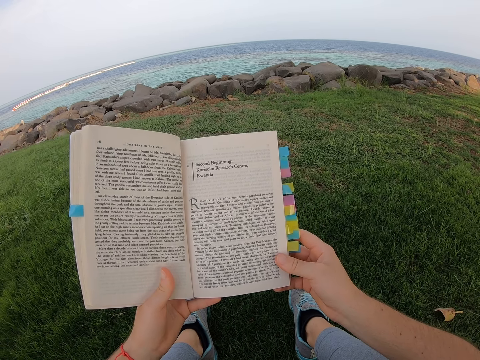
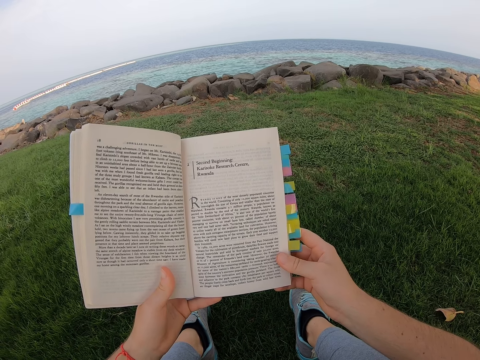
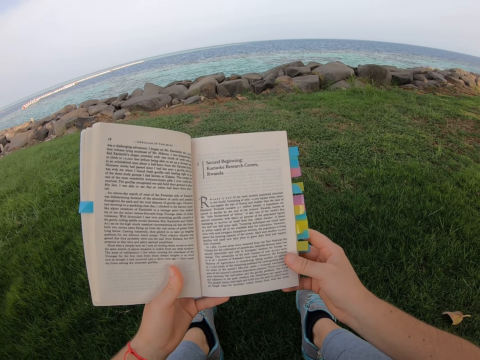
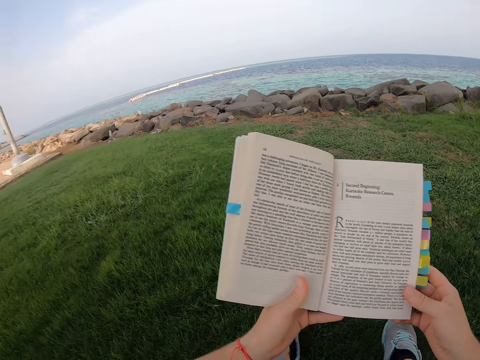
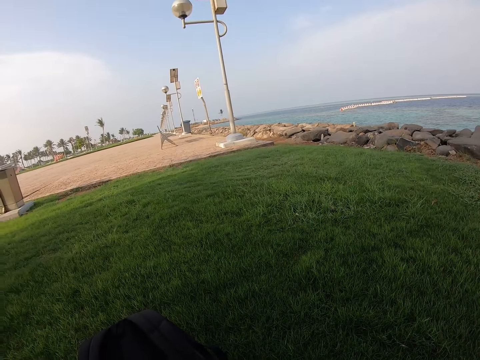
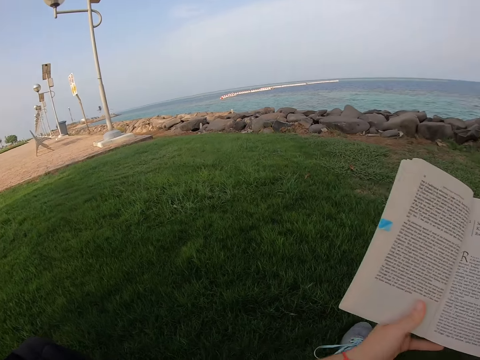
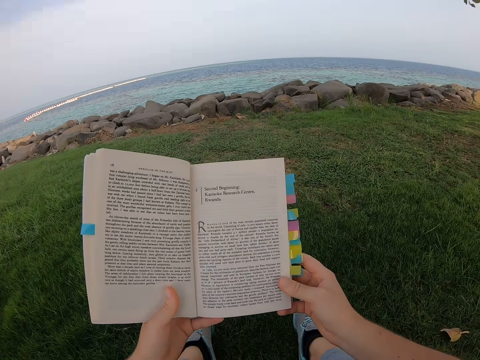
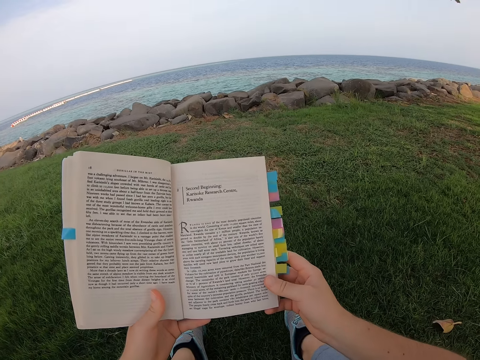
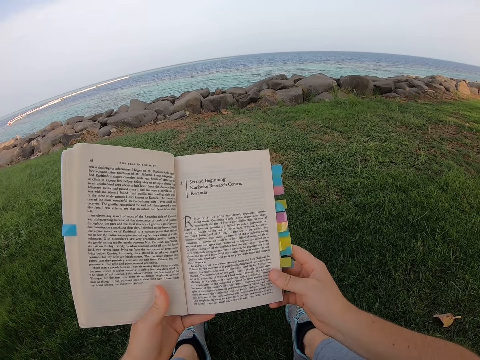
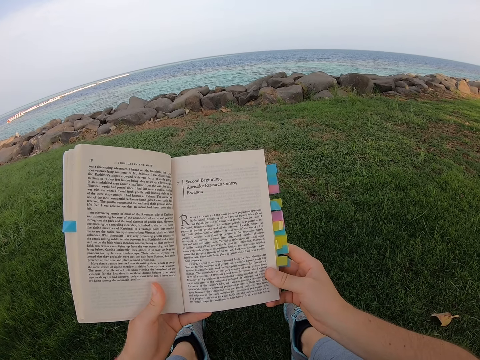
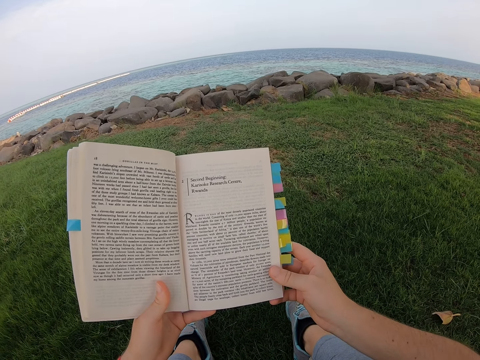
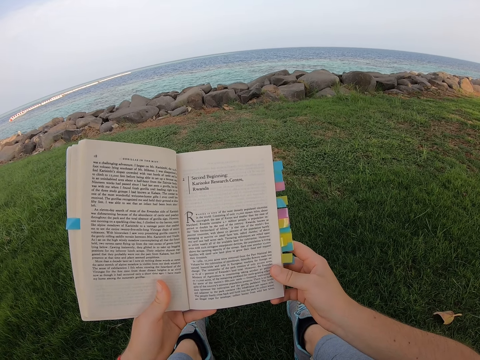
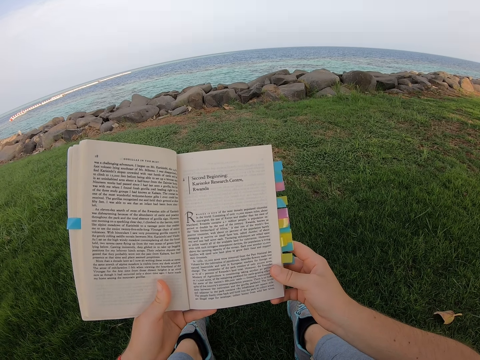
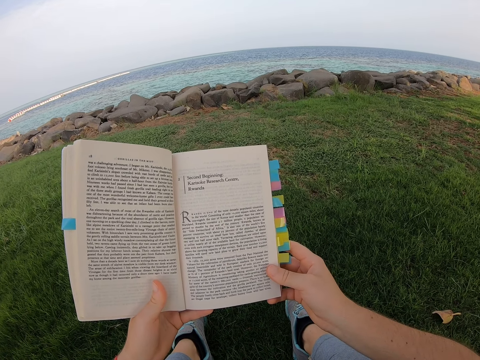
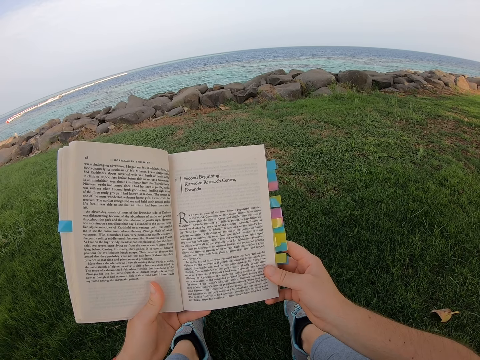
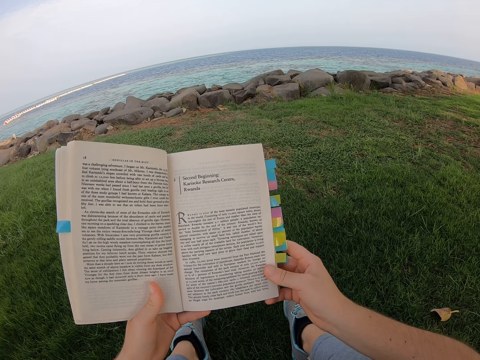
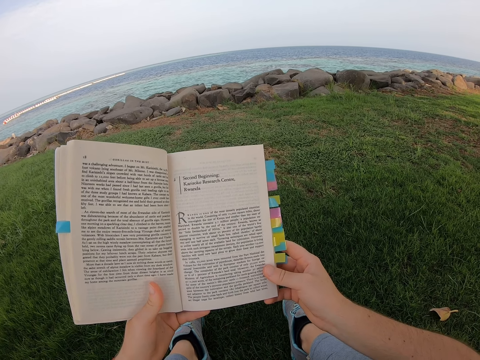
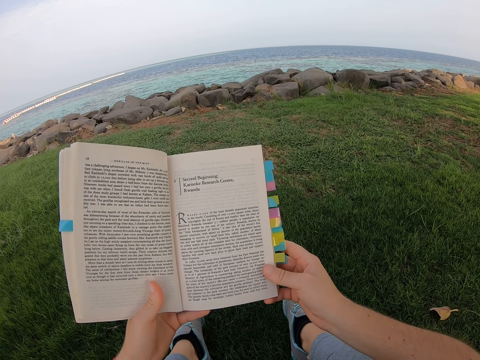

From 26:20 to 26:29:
The camera wearer looks around. They read the novel.

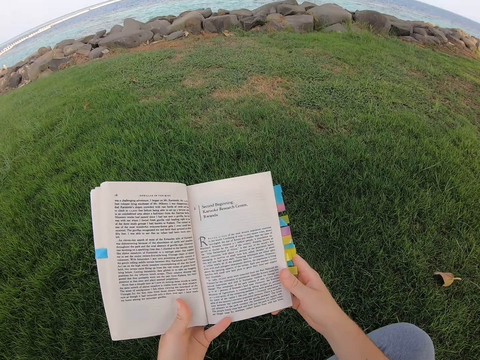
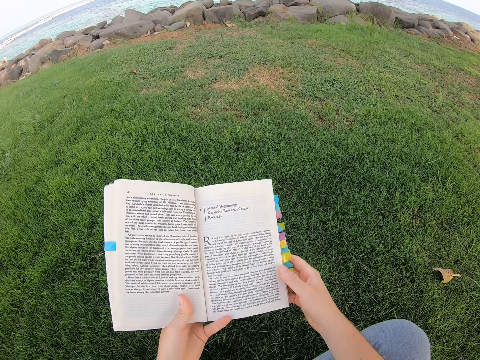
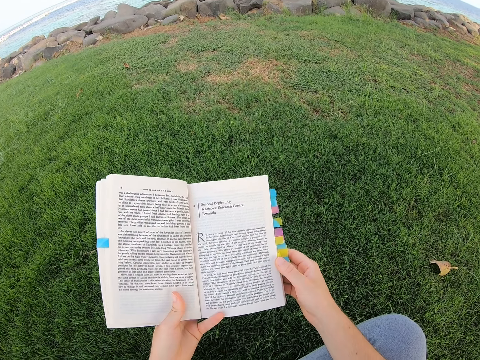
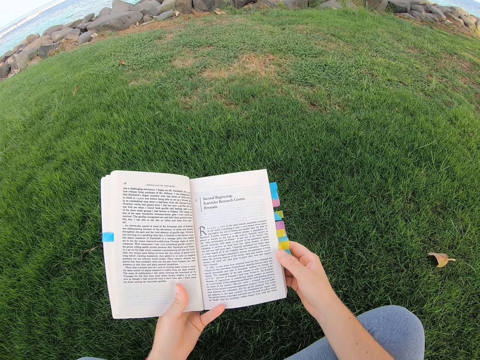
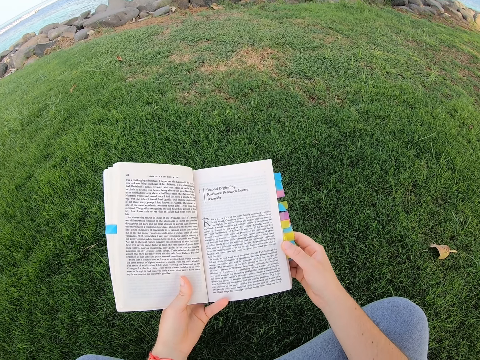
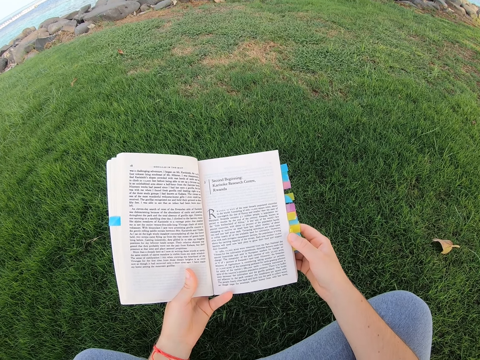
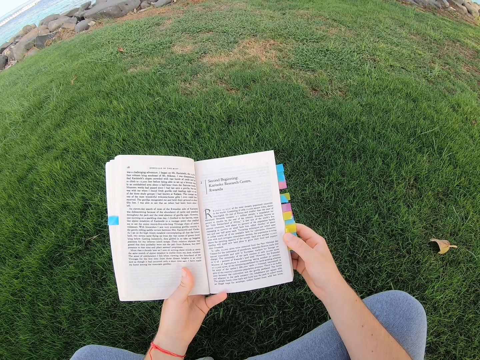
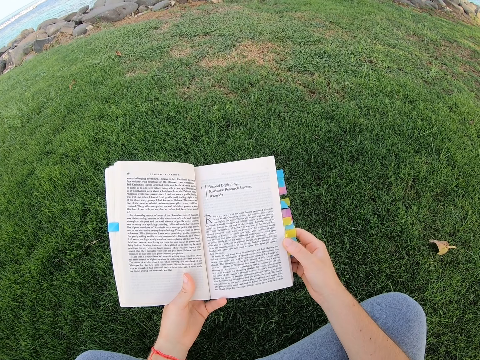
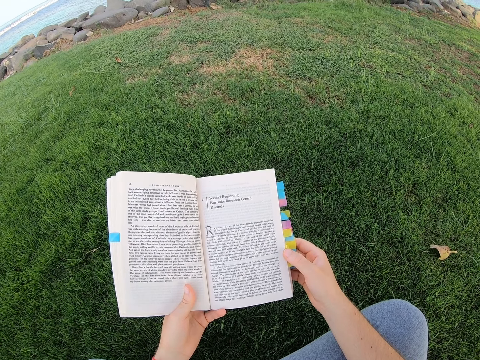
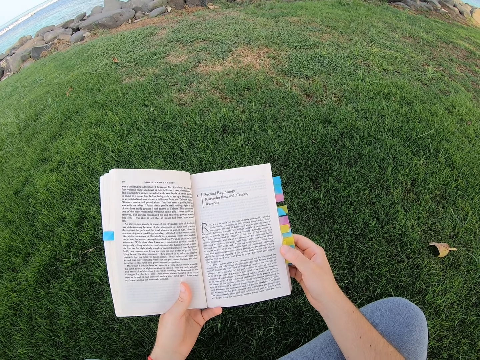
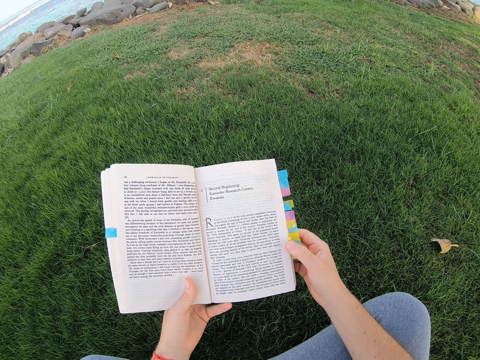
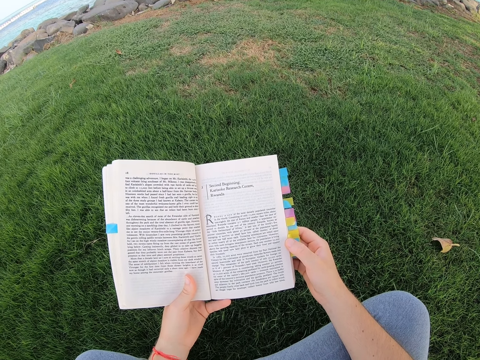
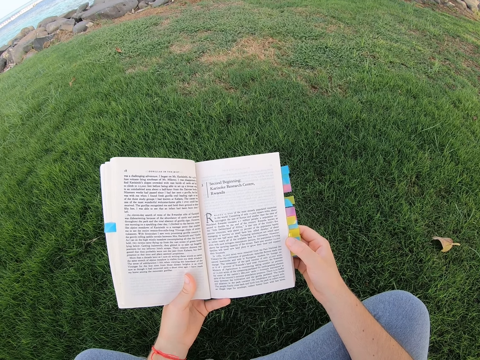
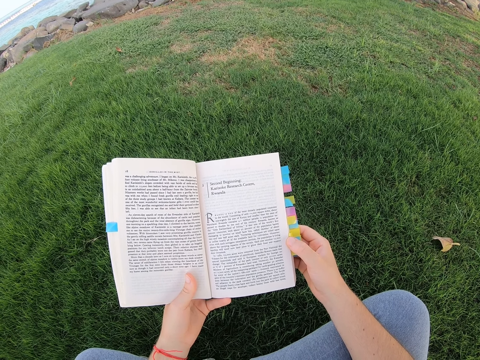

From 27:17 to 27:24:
The camera wearer reads the book.

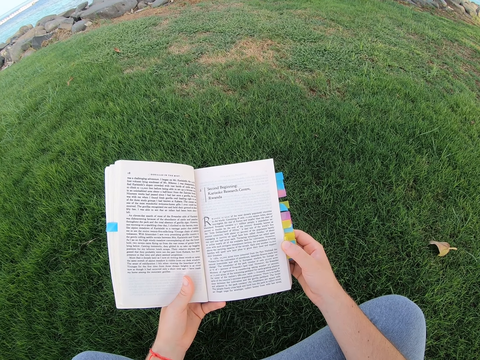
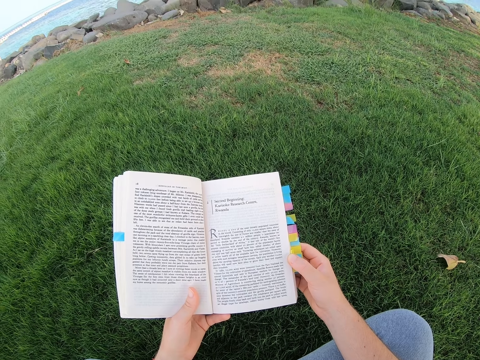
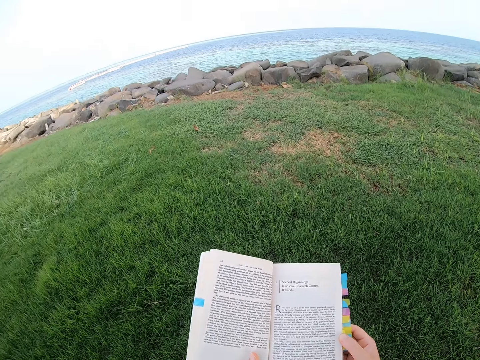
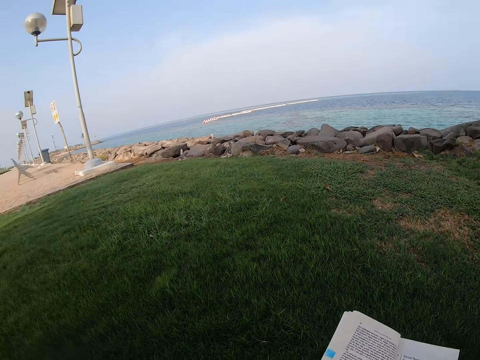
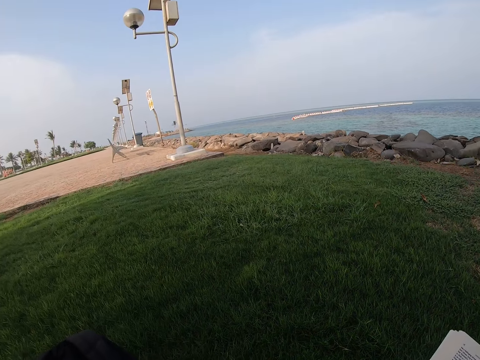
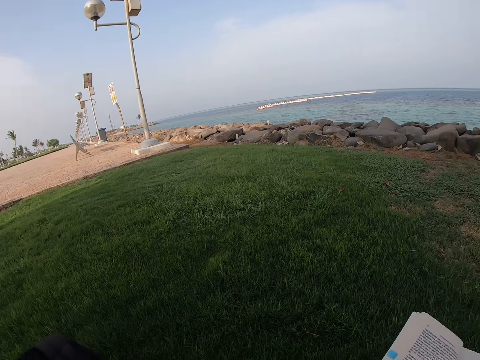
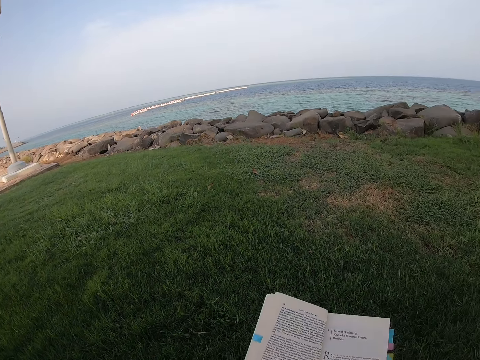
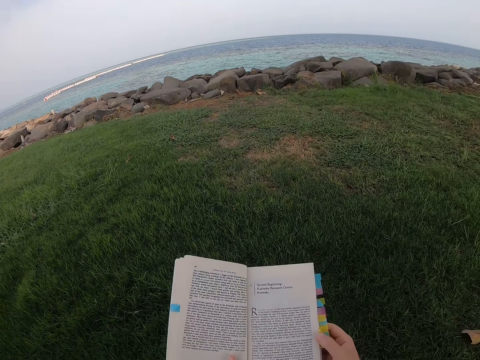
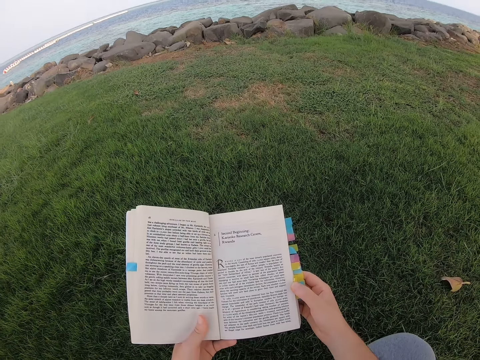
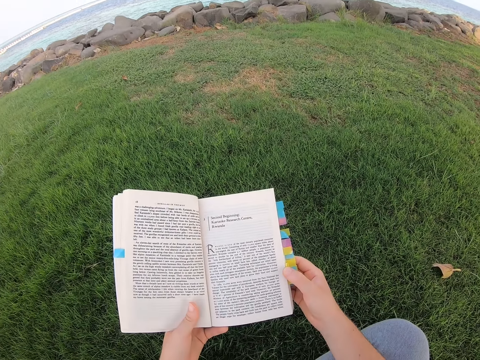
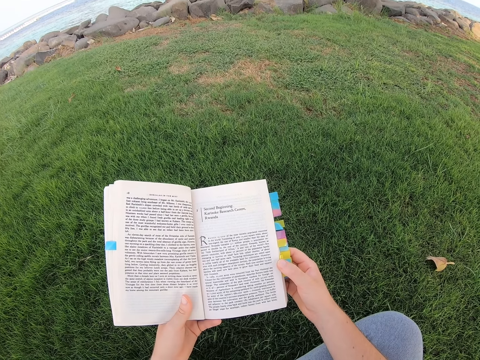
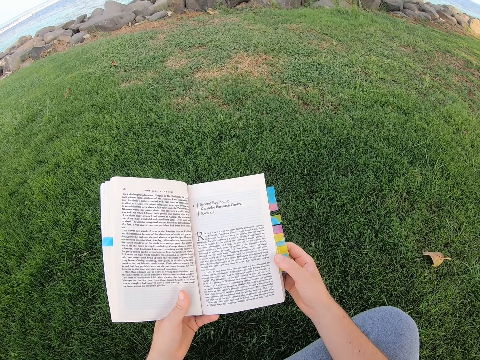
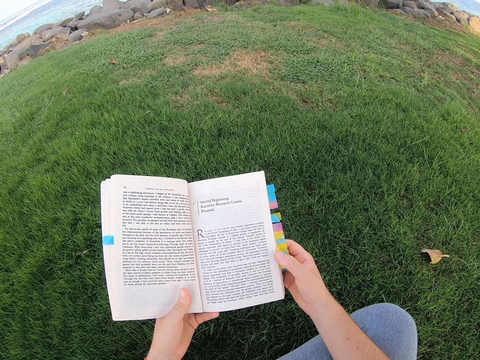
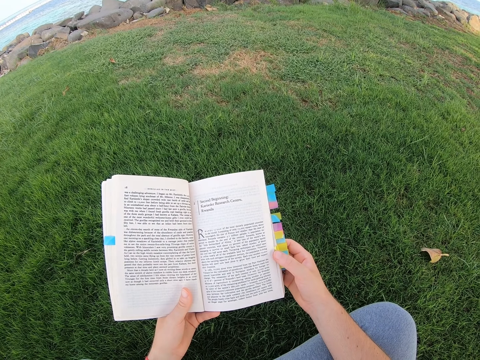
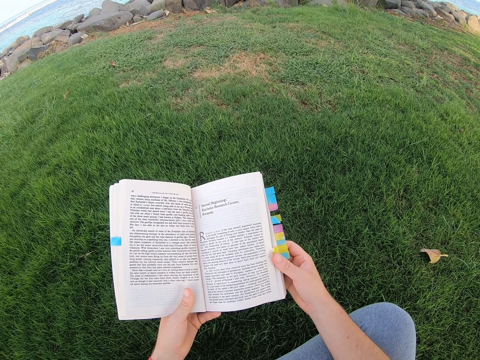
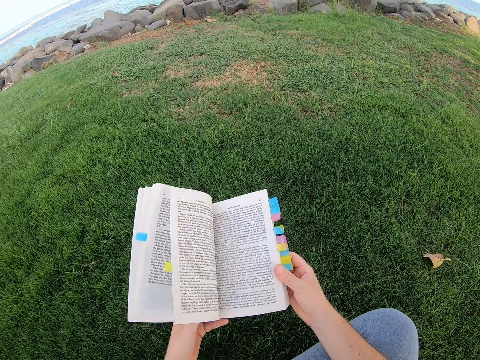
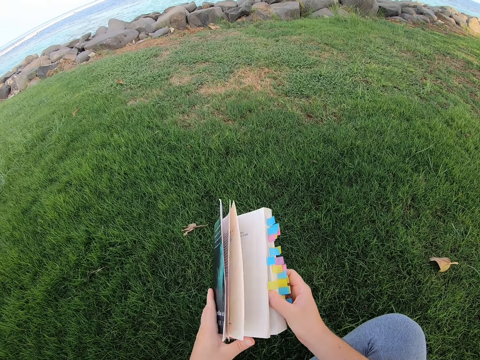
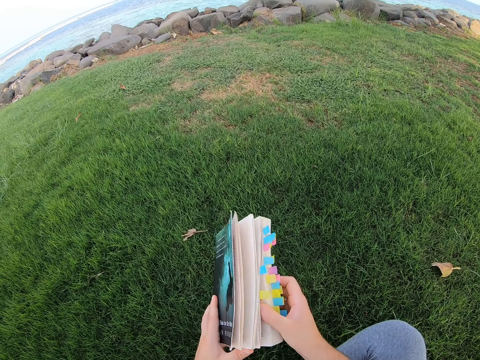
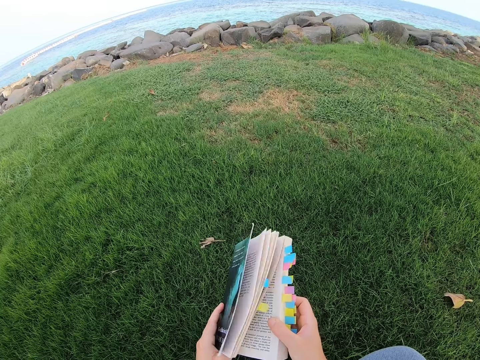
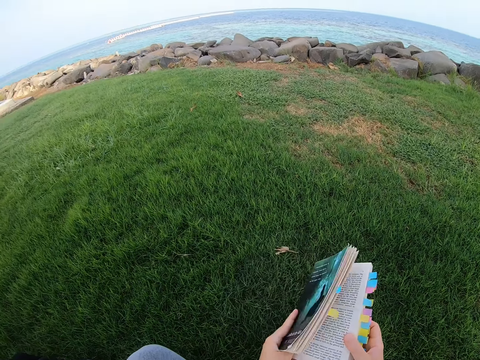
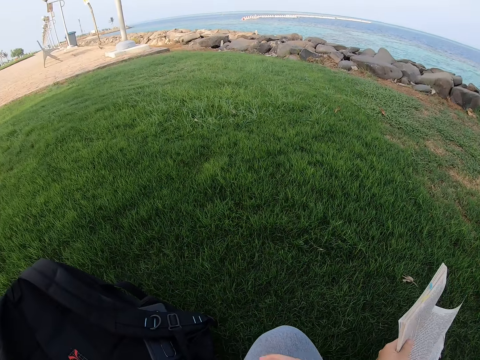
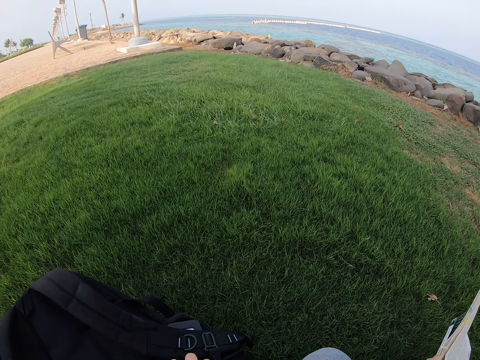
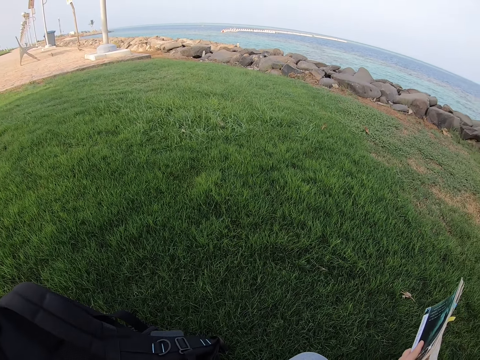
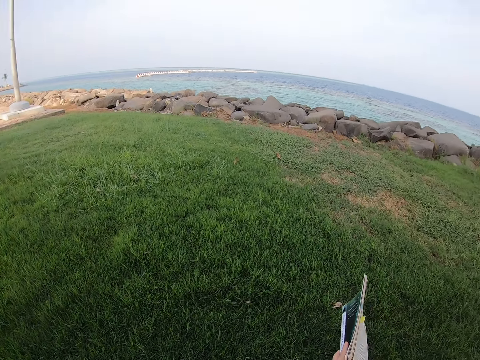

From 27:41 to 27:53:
The camera wearer looks around. They read the novel, close the novel, and look around.
